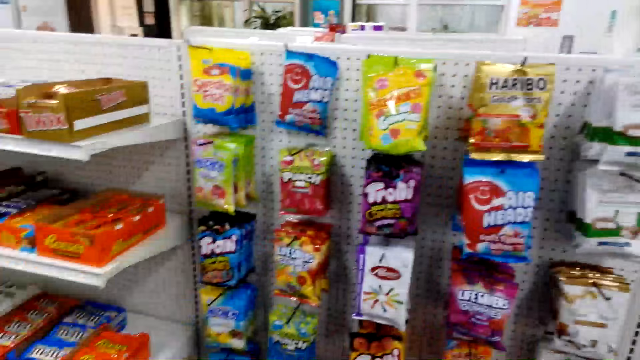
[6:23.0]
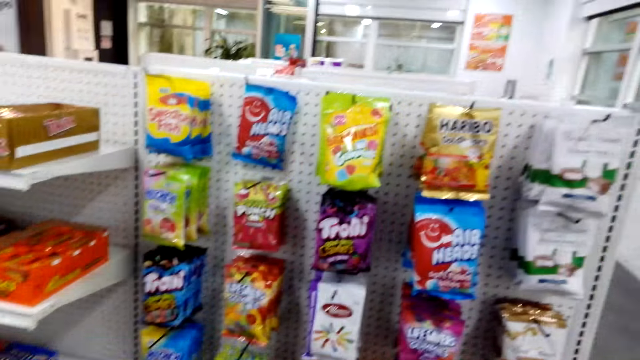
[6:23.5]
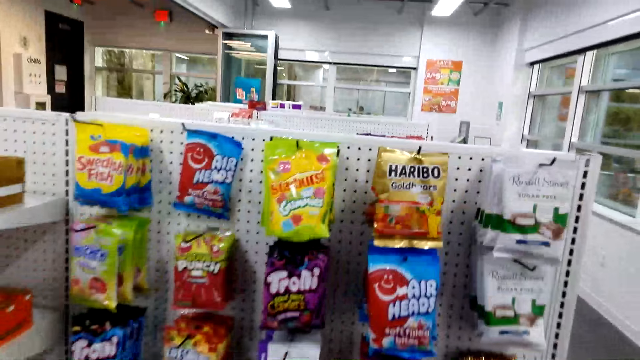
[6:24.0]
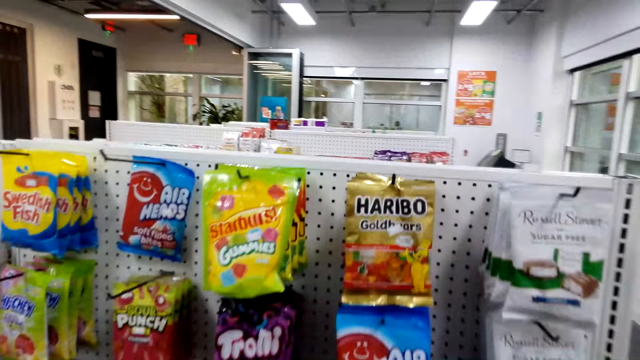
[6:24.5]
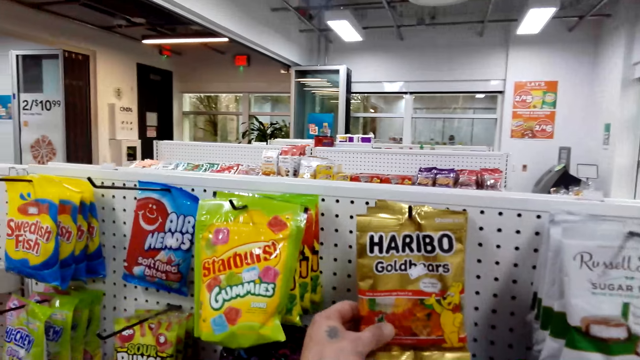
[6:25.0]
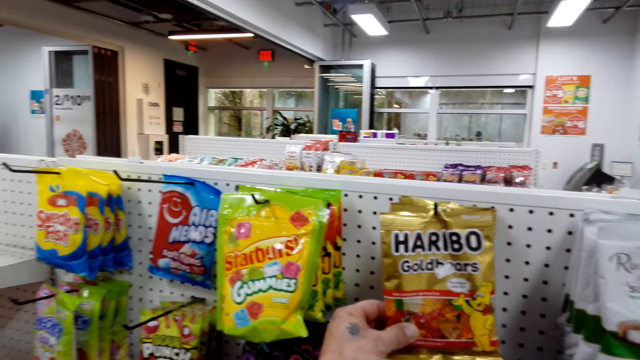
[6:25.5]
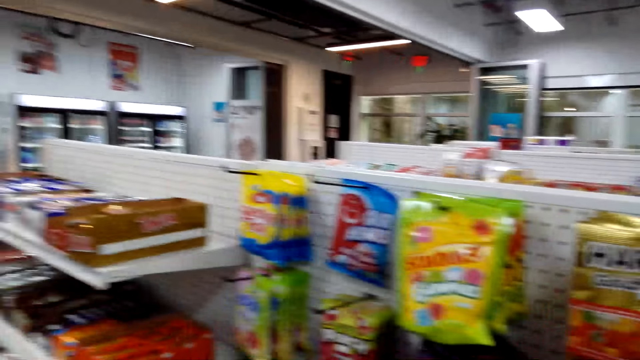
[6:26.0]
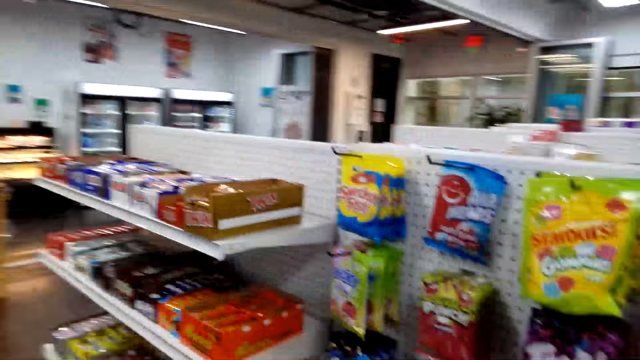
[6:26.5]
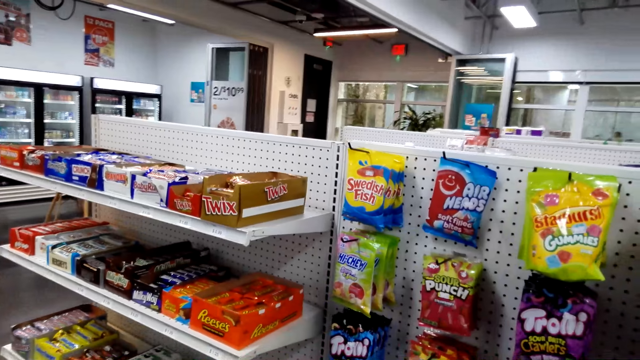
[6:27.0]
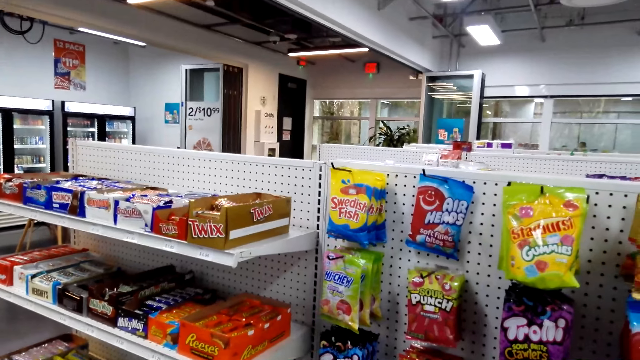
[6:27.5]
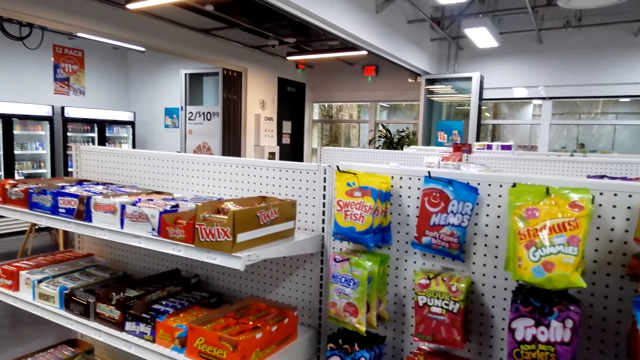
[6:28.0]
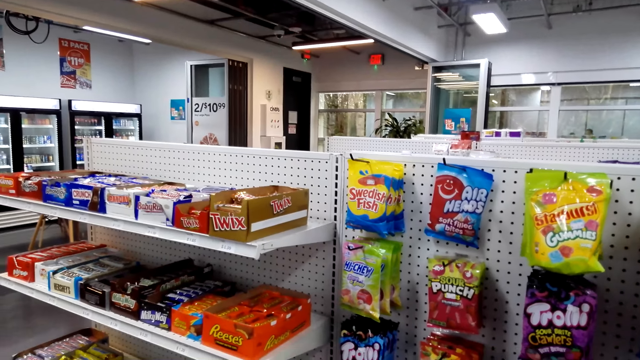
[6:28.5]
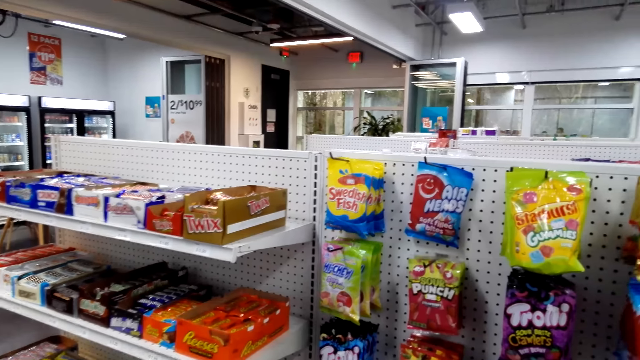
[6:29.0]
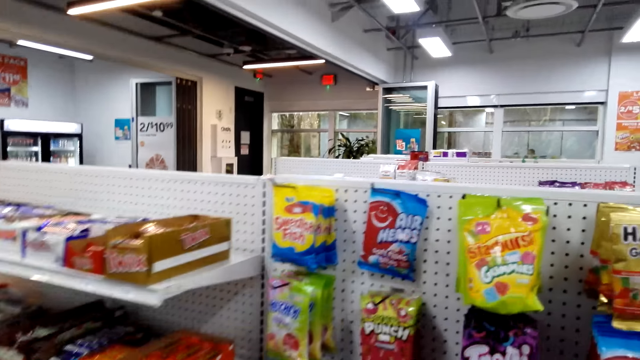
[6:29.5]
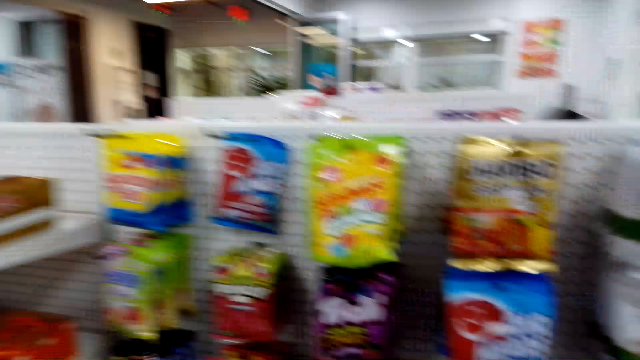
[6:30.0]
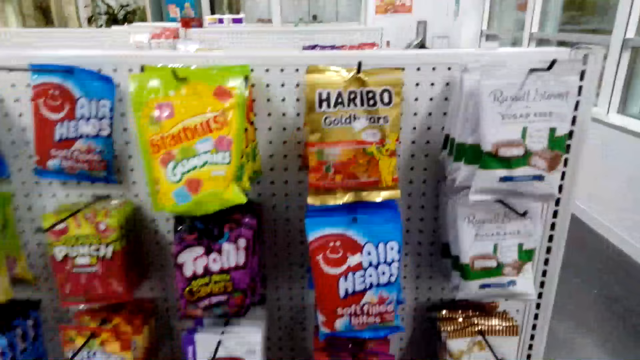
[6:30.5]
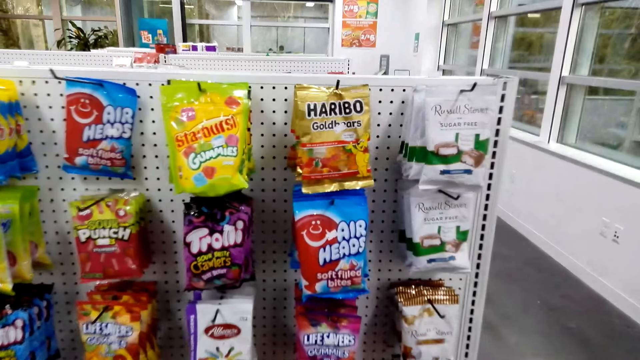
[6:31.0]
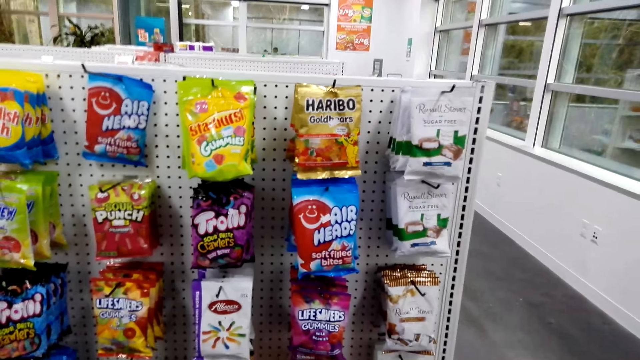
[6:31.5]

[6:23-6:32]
The camera wearer touches a Haribo snack. They talk with a woman.

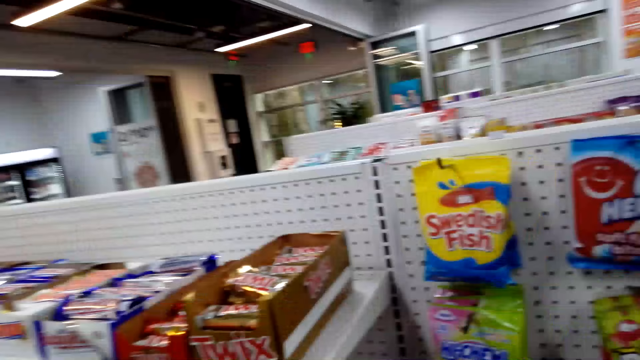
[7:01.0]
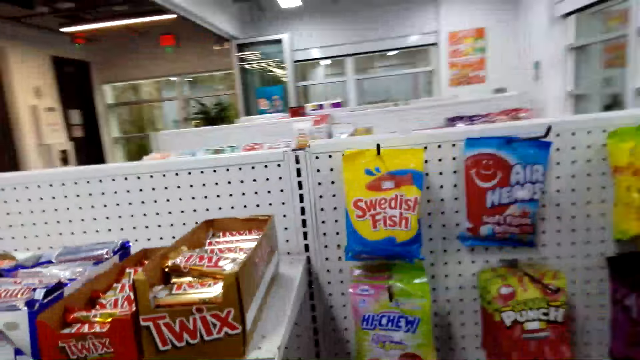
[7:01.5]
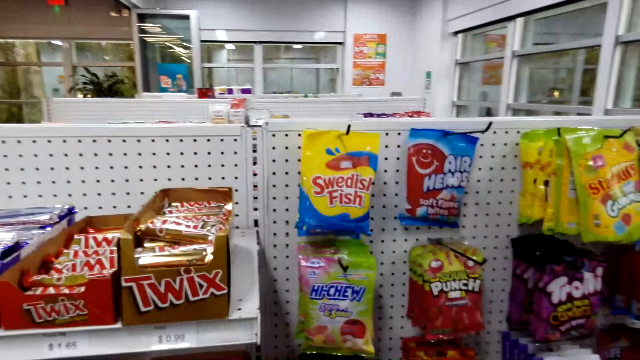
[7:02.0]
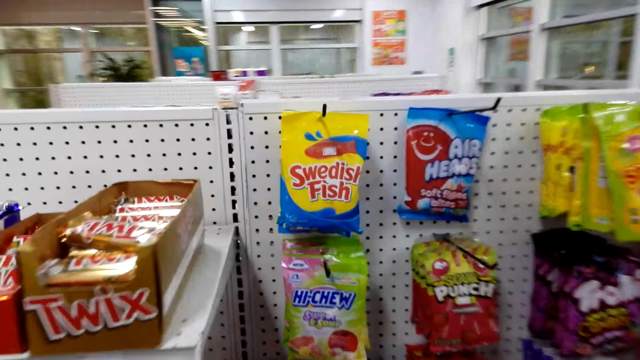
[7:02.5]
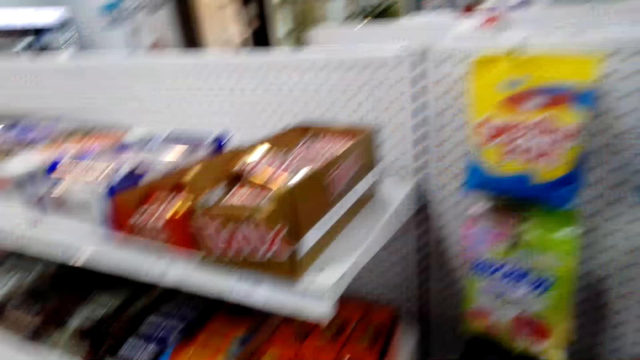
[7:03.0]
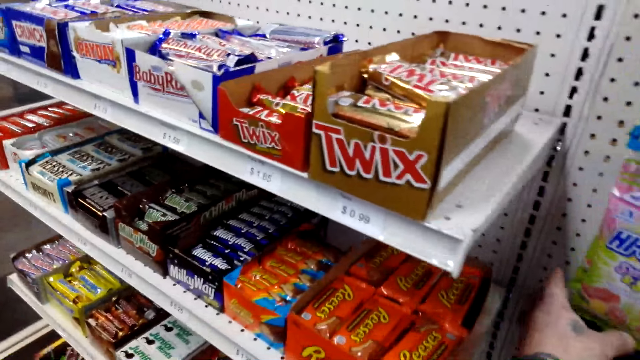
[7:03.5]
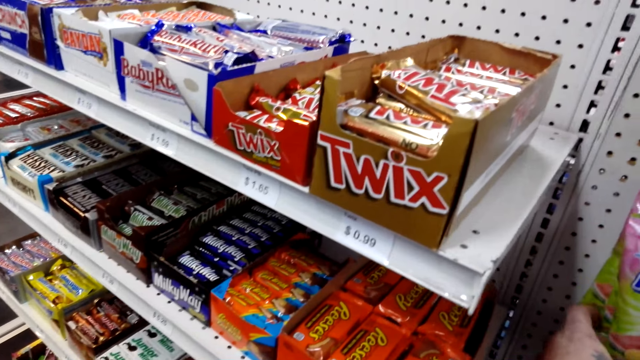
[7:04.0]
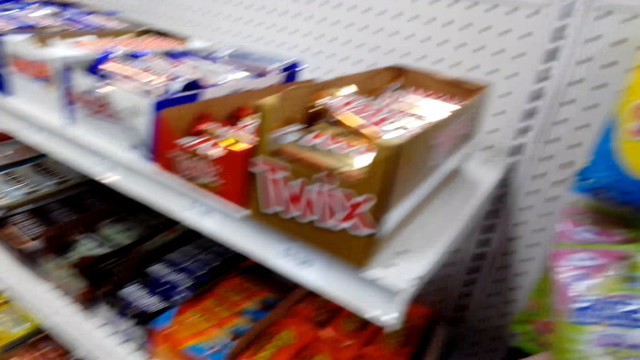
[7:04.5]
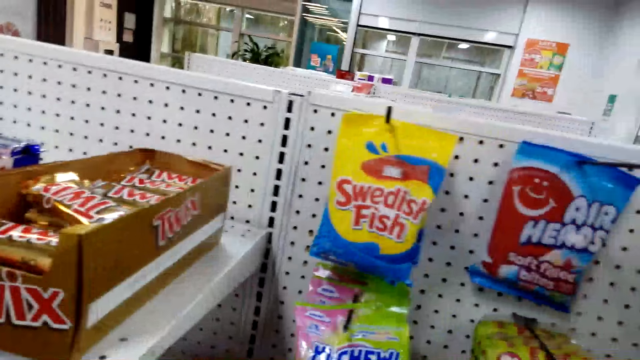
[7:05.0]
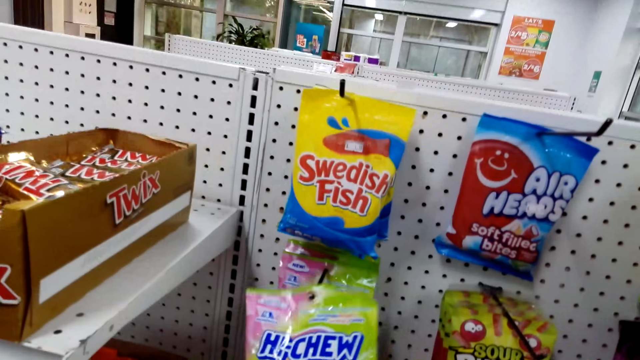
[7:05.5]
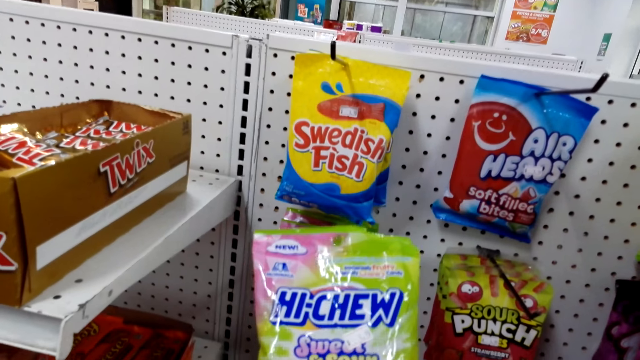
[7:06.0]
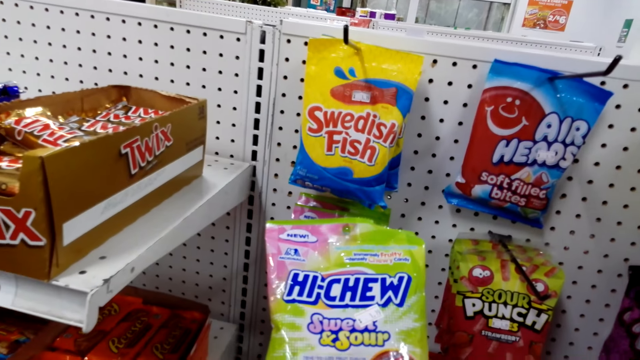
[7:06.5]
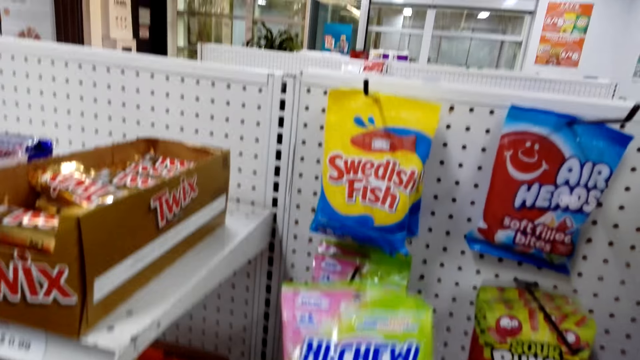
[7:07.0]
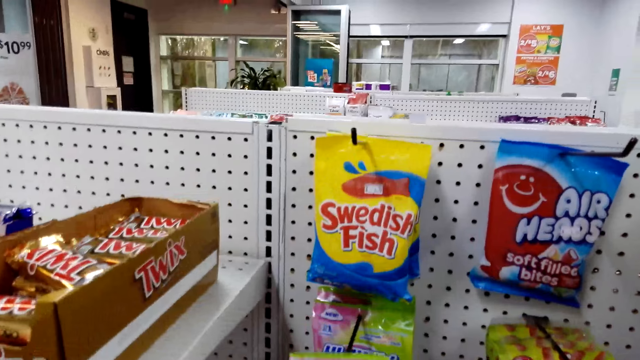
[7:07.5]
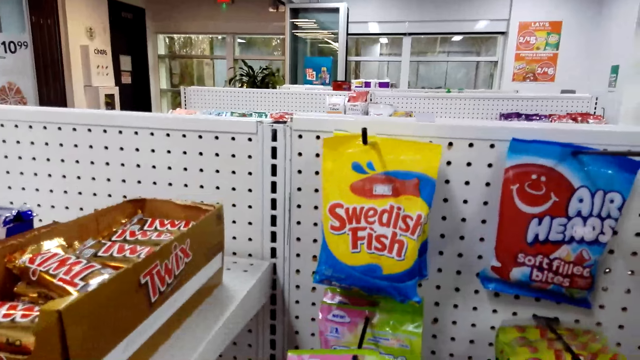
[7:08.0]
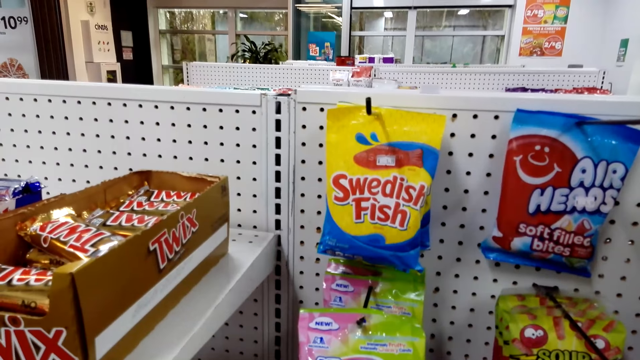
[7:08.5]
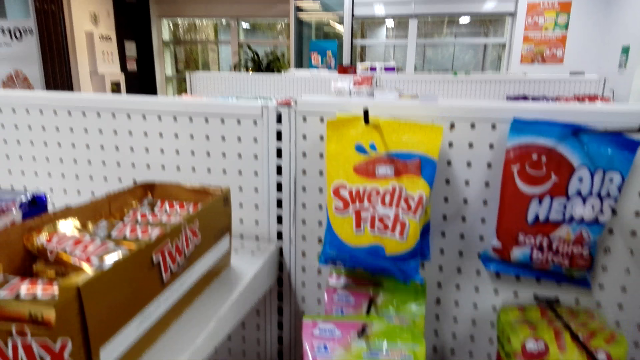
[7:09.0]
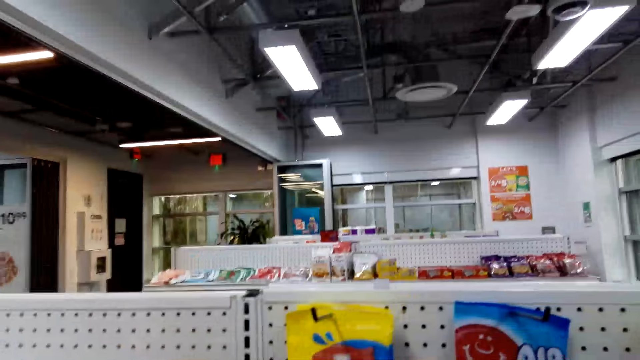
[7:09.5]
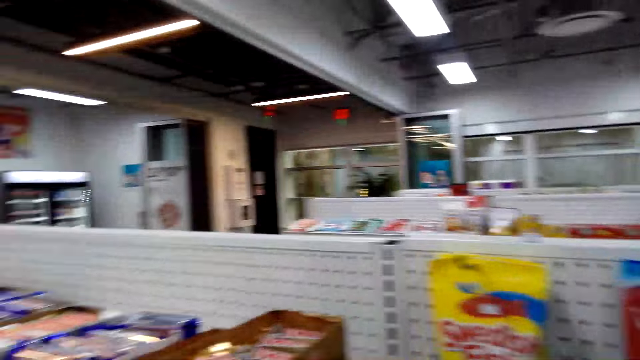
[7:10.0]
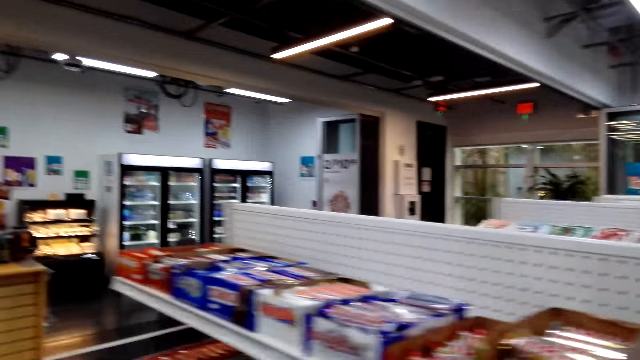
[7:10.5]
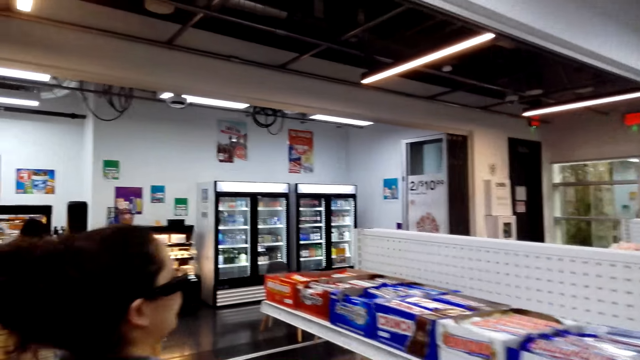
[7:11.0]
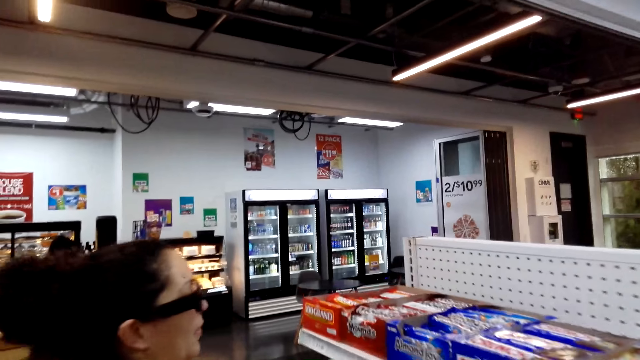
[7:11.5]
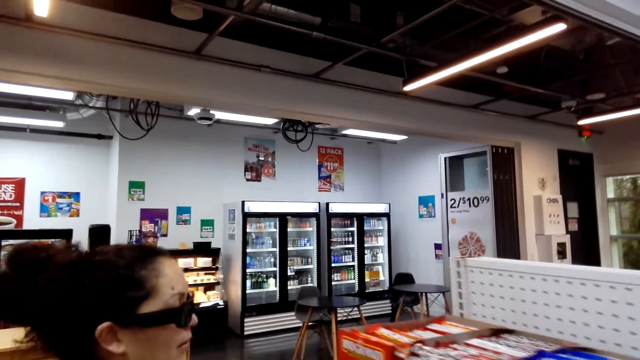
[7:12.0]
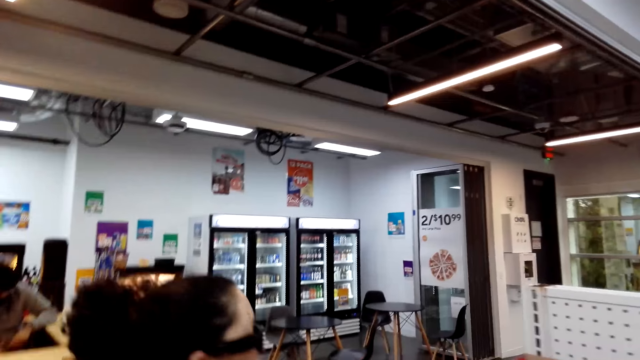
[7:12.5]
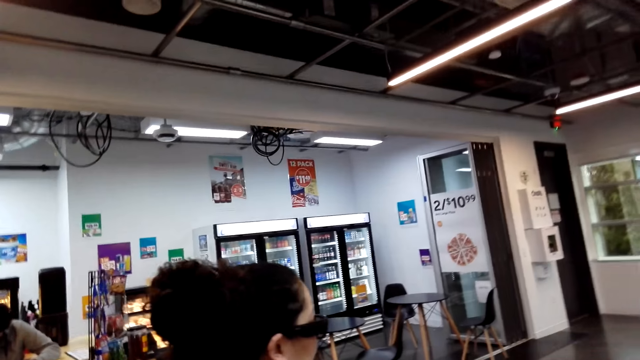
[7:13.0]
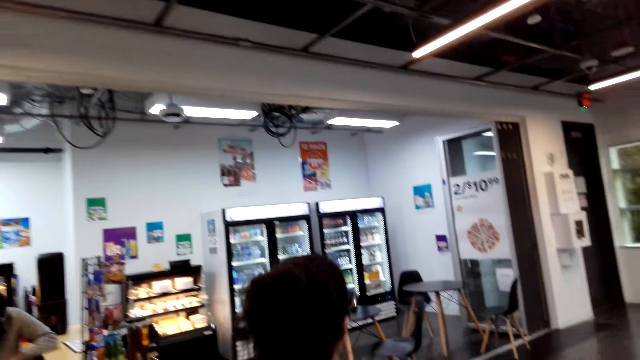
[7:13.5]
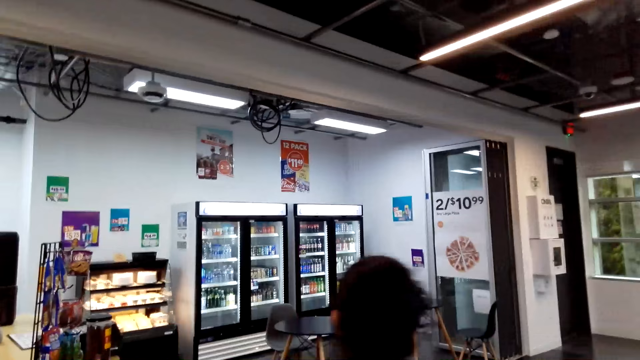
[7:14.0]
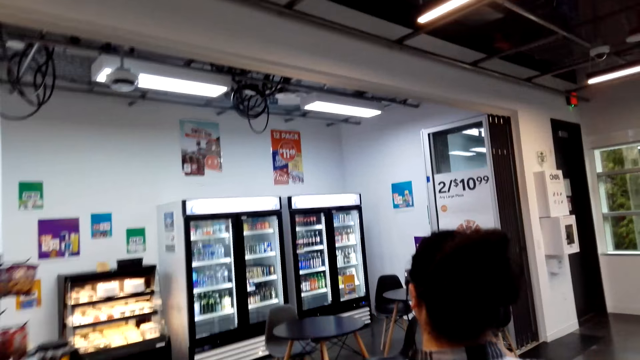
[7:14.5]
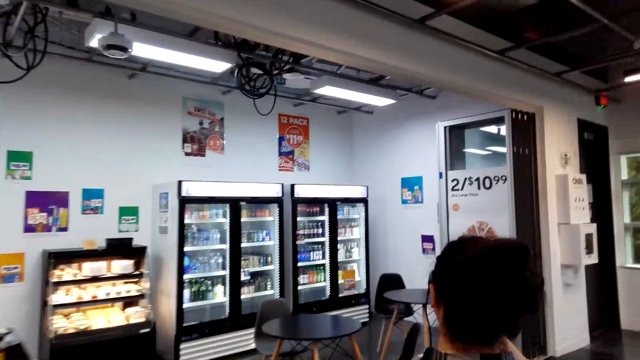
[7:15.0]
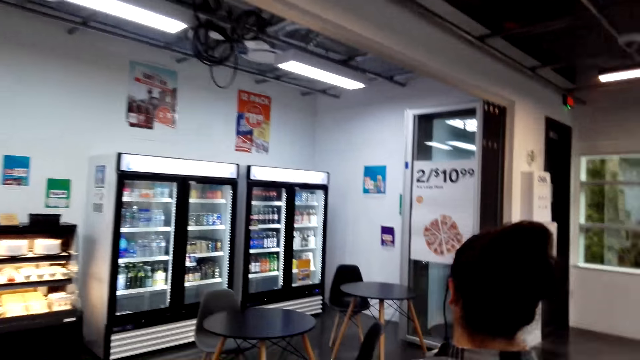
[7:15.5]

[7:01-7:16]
The camera wearer picks a Hi-Chew snack. A man talks with the camera wearer. The camera wearer hangs the Hi-Chew snack. They walk behind a woman. They walk around the store.
